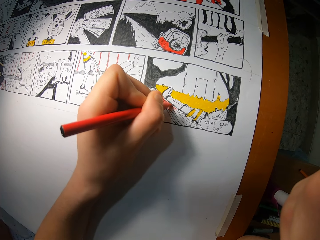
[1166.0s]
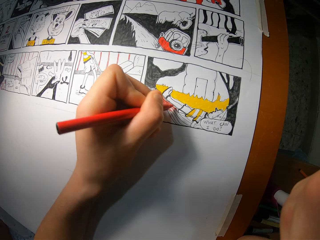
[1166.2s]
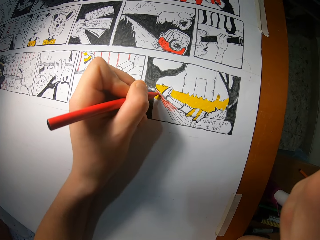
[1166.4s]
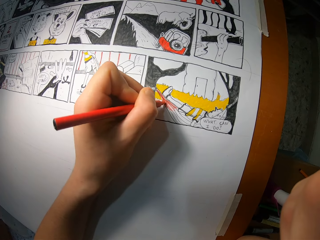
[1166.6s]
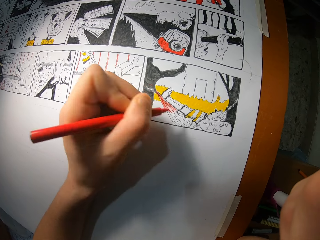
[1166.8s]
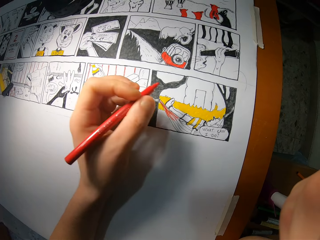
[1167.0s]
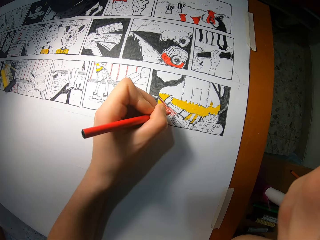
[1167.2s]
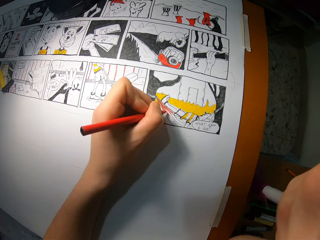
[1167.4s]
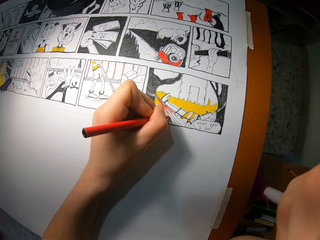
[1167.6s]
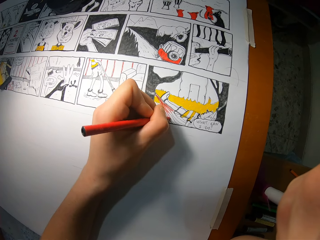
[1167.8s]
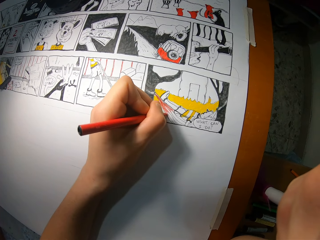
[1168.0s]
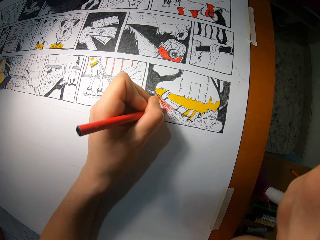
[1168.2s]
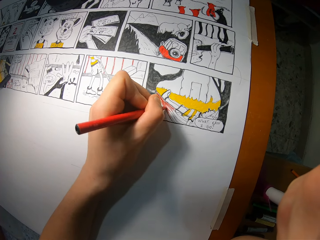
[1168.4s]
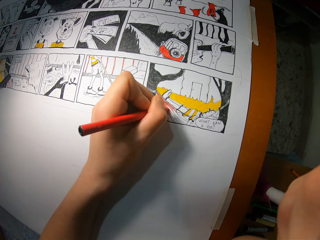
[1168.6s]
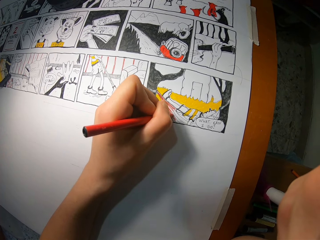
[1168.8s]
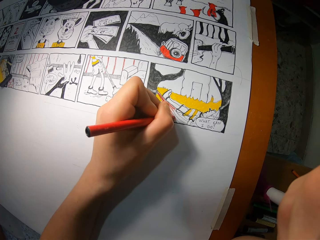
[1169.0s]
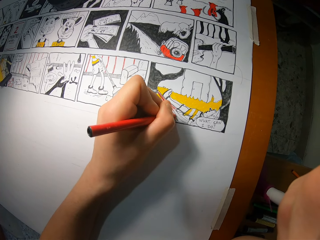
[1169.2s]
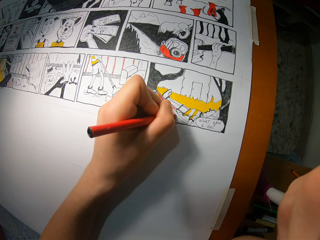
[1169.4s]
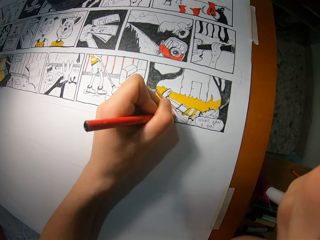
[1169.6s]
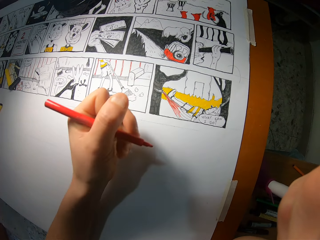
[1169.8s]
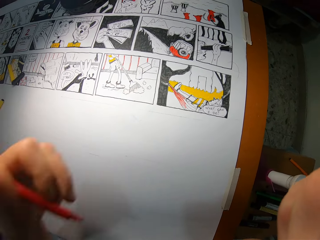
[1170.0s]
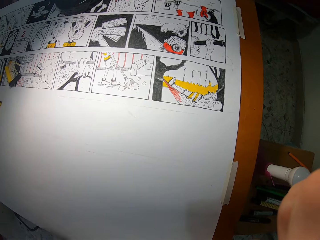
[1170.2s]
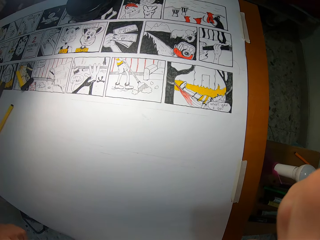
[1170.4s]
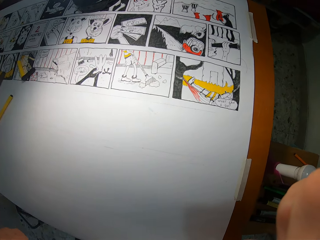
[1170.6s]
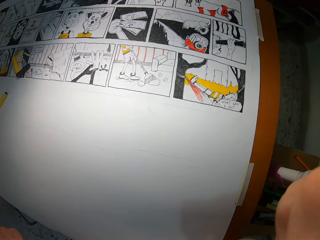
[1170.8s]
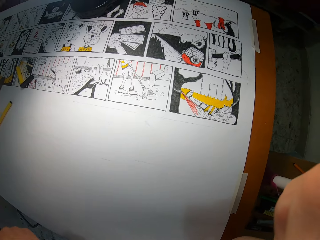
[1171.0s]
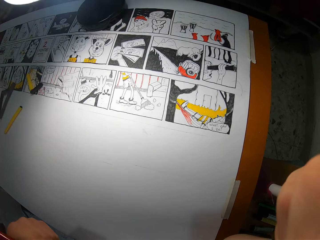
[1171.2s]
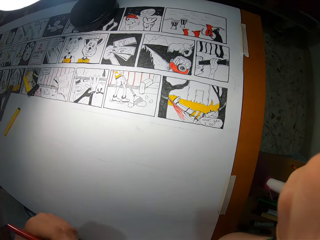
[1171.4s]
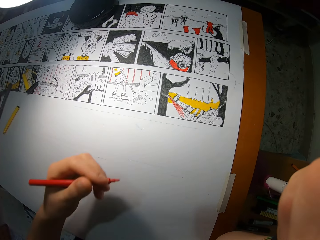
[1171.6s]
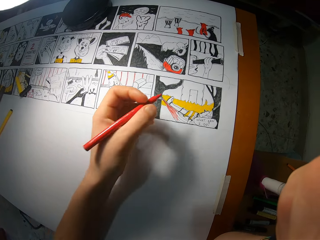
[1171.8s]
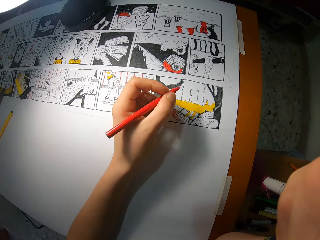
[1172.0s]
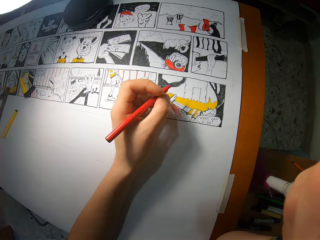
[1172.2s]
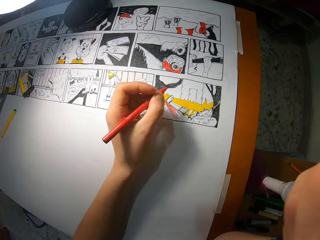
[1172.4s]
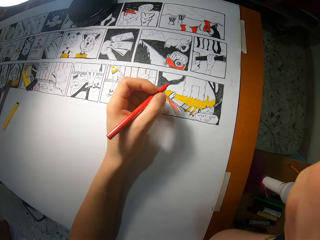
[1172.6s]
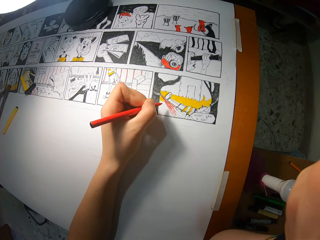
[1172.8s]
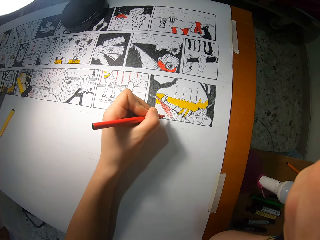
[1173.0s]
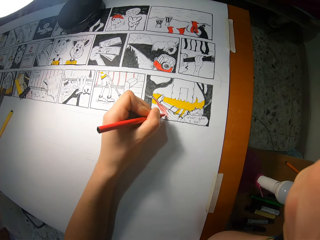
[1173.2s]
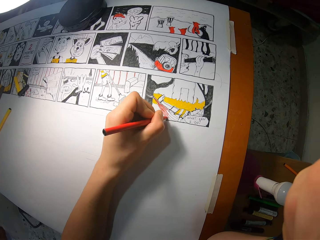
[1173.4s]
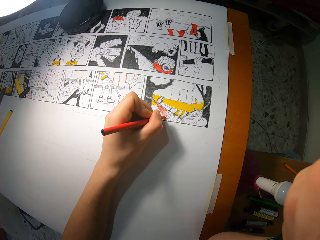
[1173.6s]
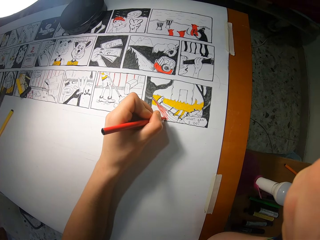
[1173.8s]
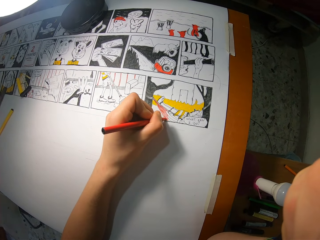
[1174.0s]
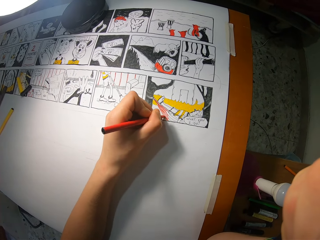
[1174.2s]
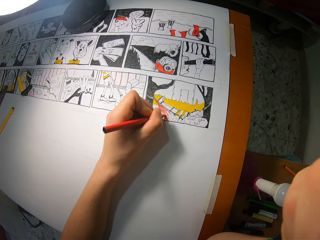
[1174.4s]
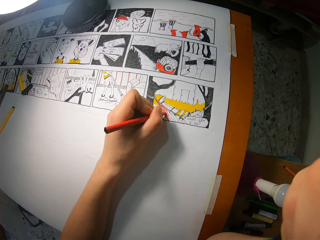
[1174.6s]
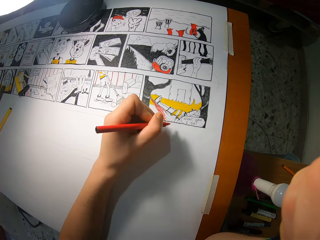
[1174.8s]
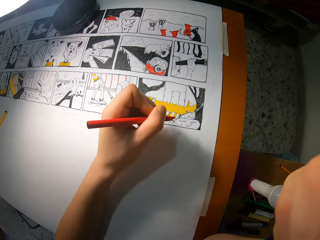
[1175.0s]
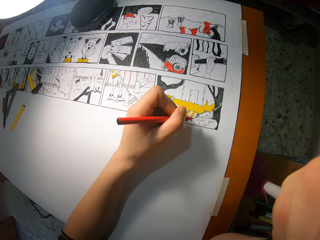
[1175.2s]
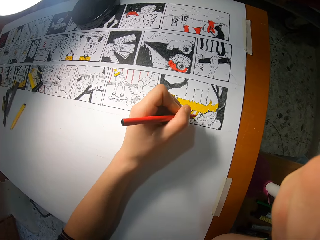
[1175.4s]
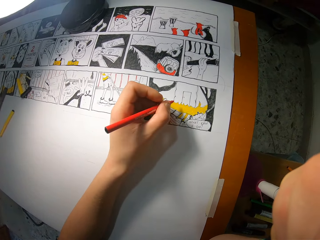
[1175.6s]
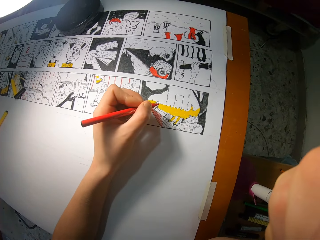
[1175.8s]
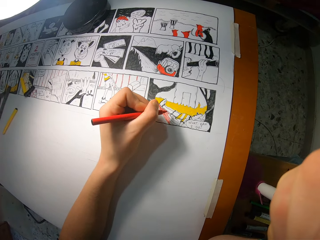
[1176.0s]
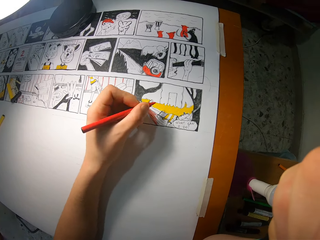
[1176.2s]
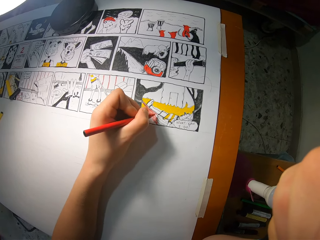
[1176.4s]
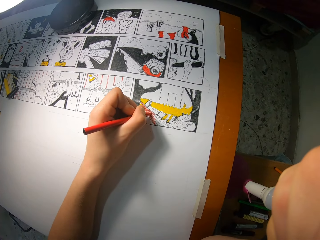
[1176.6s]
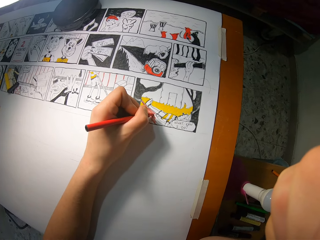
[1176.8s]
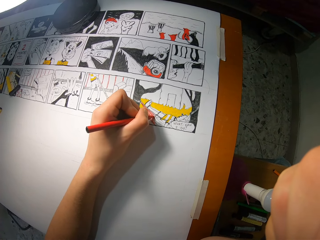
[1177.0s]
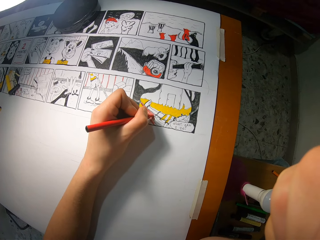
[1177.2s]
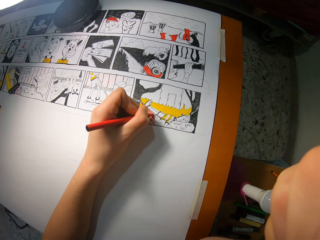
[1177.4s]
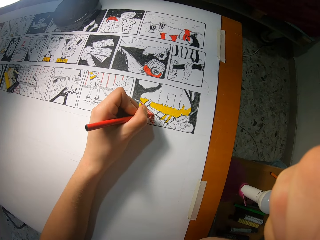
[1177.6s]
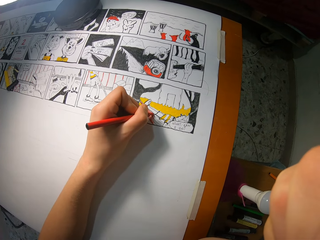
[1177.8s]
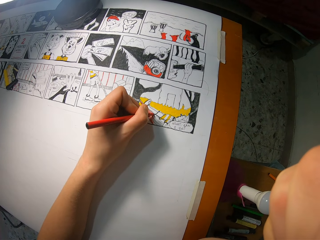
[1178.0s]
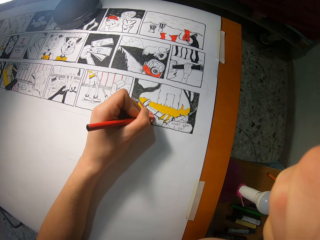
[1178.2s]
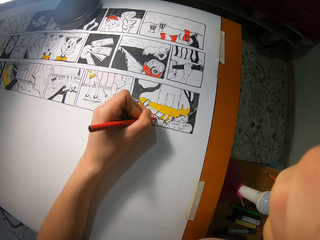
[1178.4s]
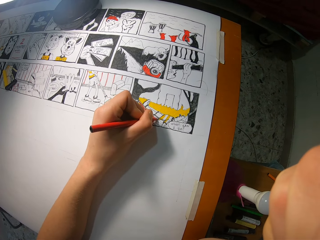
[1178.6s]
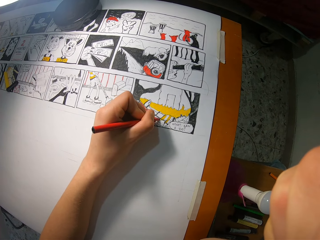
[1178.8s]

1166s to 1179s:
The camera wearer looks at the drawing. He shades on the drawing book with the red coloring pencil in his left hand.

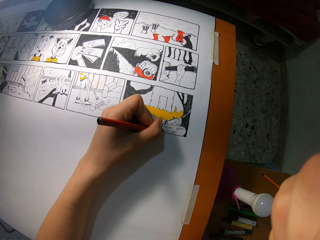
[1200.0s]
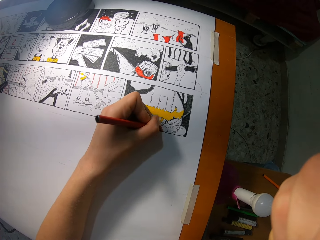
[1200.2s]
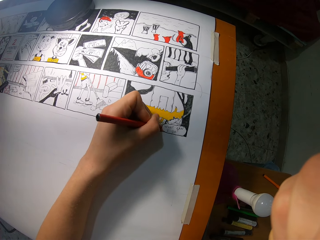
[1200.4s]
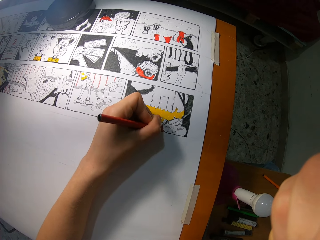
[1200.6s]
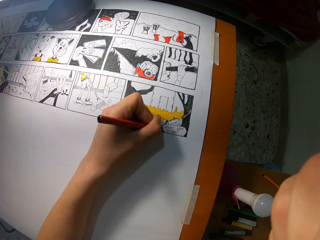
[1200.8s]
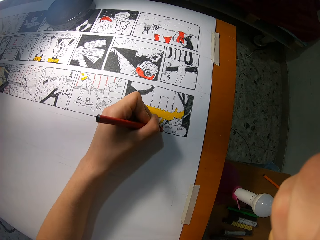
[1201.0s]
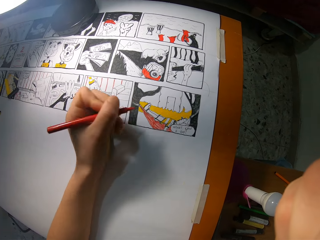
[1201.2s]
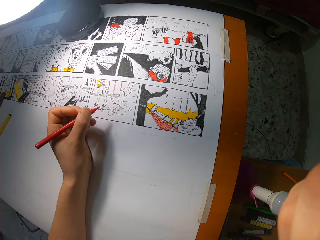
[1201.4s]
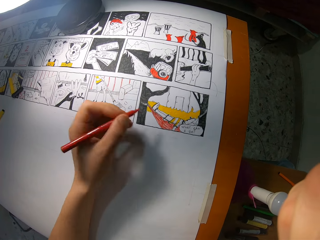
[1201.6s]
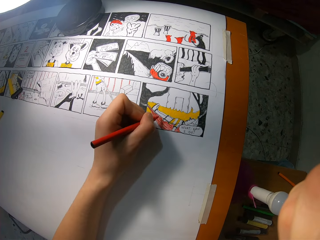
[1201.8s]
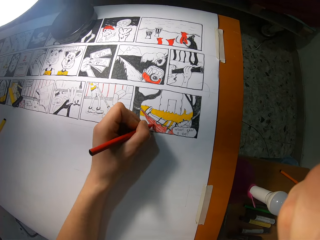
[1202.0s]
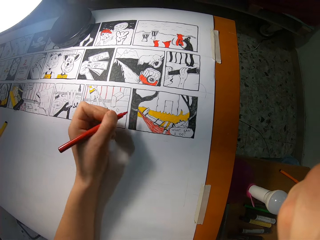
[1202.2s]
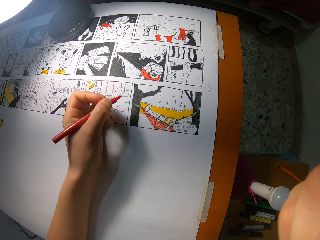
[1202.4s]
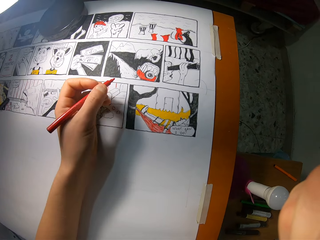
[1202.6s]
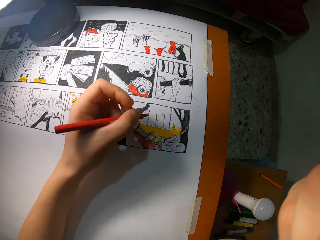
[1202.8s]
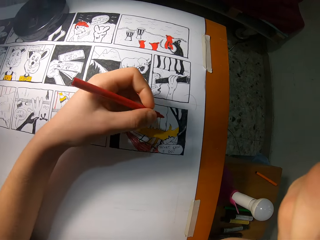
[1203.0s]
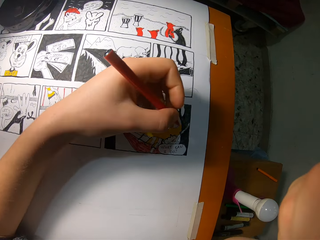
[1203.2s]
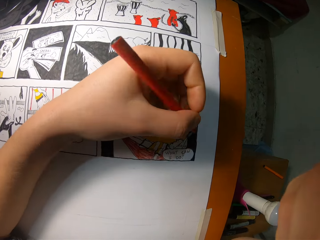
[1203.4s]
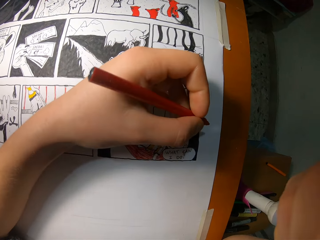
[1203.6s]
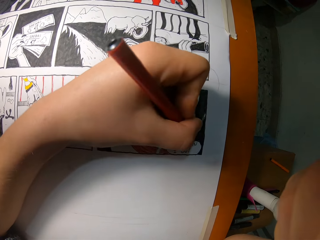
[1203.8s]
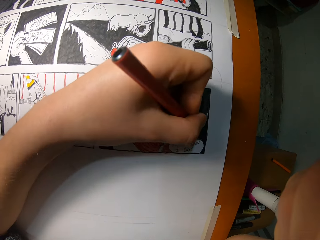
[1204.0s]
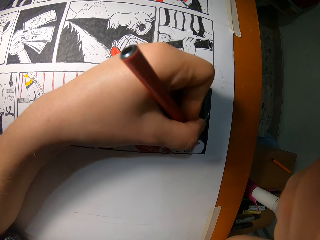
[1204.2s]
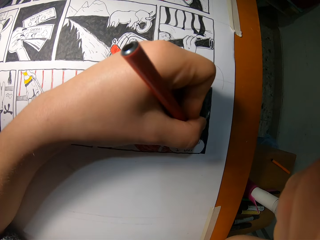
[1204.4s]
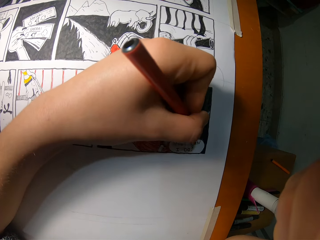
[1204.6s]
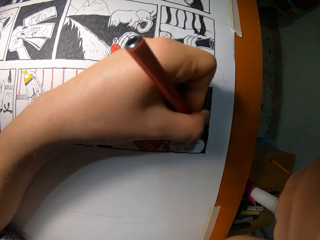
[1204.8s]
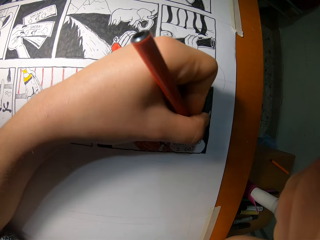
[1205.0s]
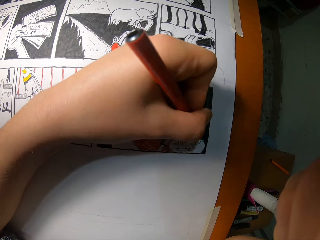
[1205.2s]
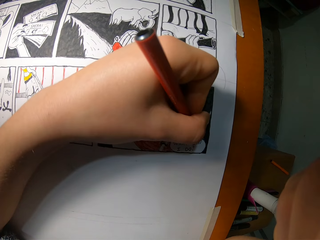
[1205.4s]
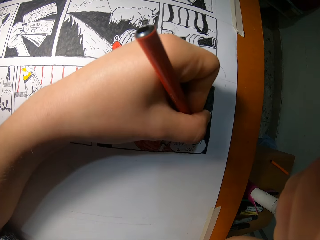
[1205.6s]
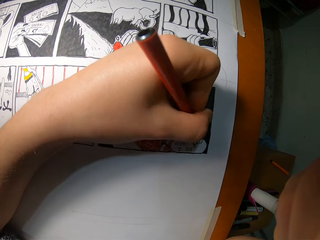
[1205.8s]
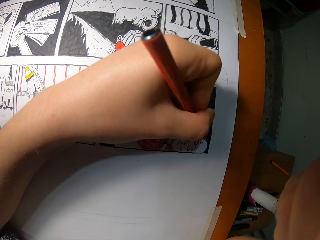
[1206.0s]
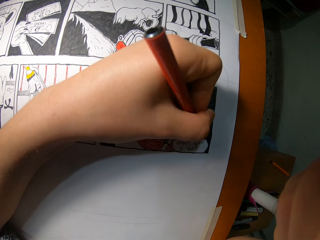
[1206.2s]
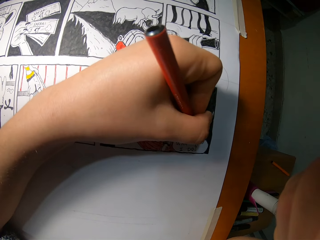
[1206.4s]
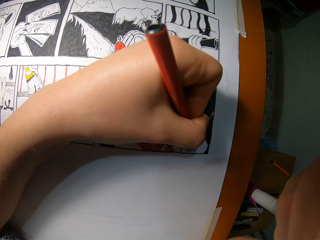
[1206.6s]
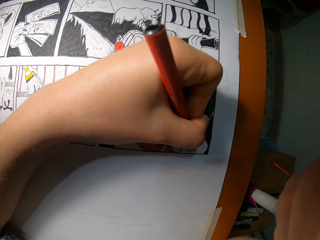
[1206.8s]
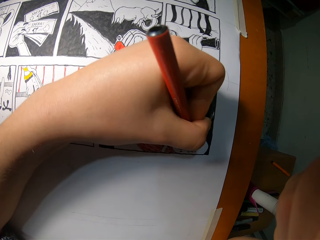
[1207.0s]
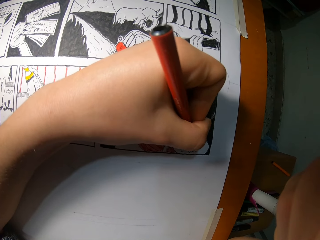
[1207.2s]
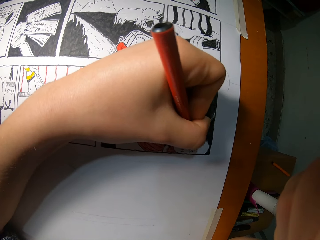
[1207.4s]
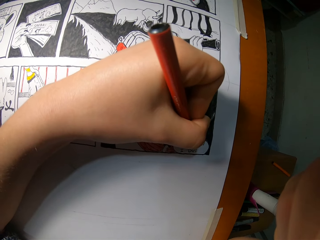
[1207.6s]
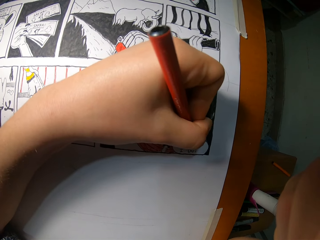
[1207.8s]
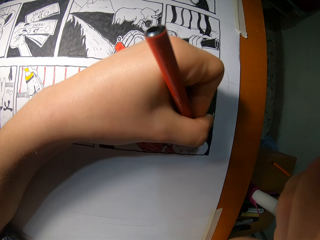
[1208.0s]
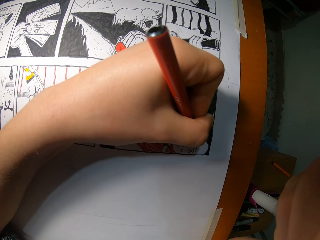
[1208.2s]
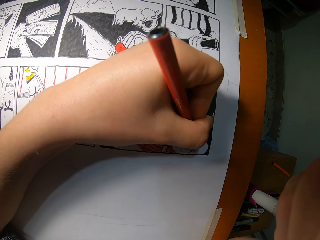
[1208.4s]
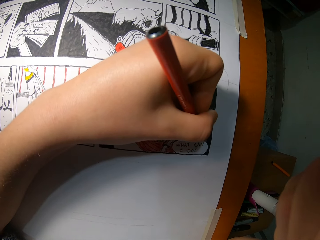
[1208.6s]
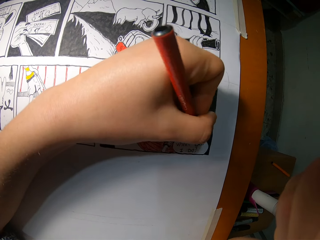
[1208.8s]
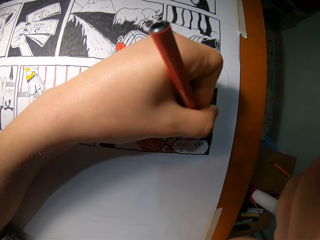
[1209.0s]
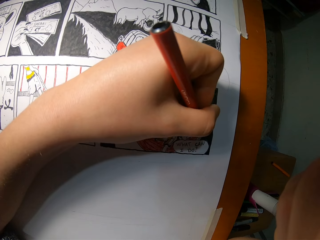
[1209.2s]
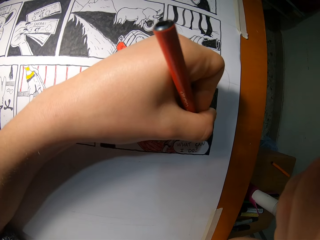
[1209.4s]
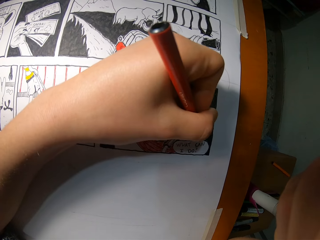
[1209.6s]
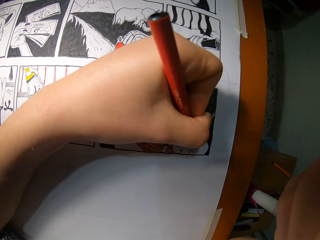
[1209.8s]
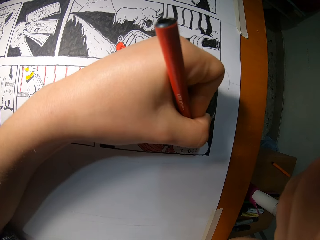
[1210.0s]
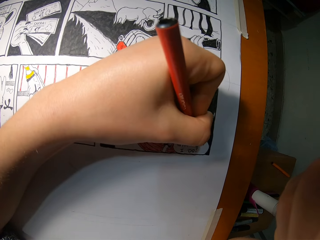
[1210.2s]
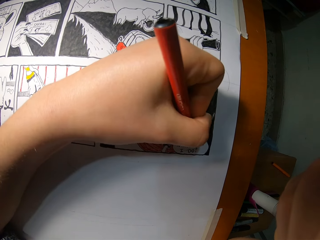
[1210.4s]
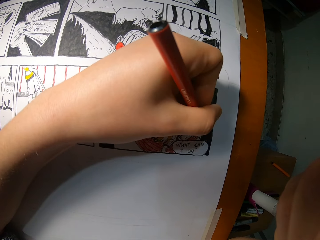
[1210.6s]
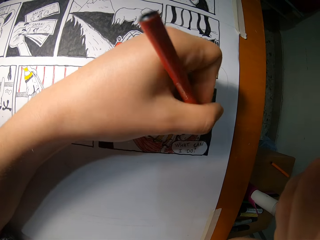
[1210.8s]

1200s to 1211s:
The camera wearer looks at the drawing. He shades the drawing. He looks at the drawing. He shades on the drawing book with the red coloring pencil in his left hand.
